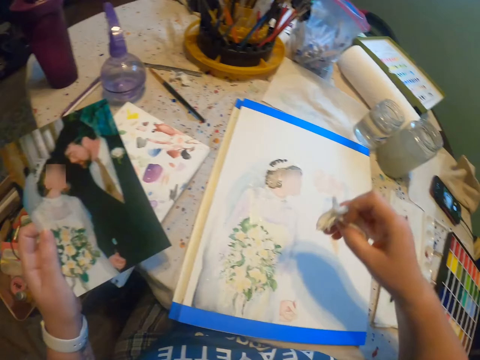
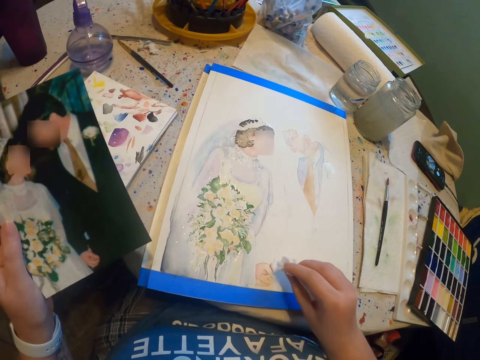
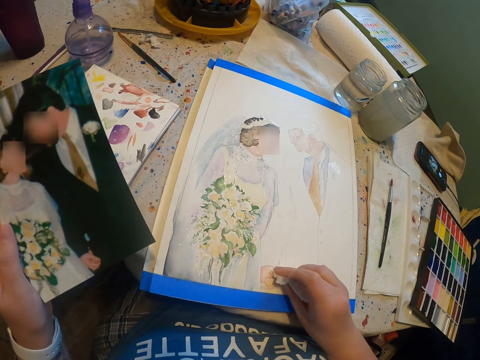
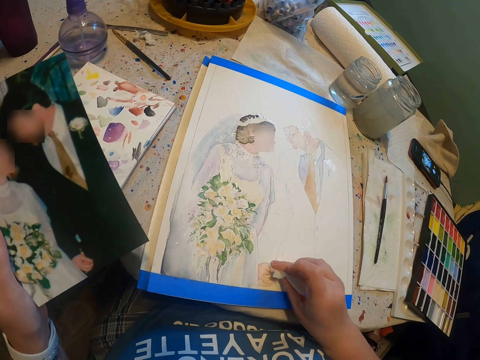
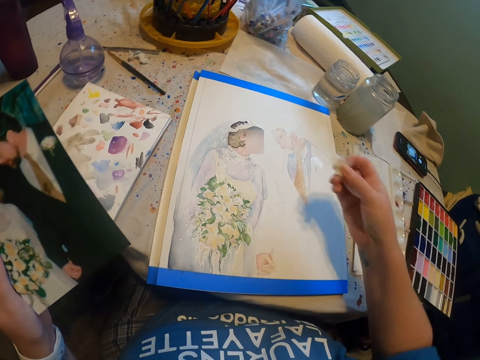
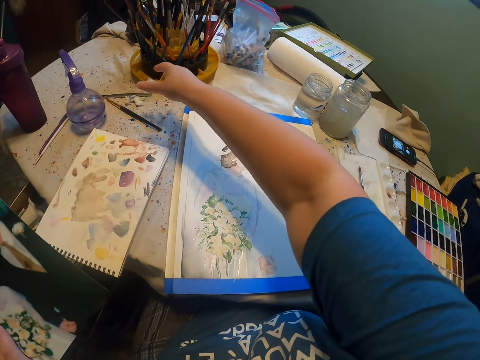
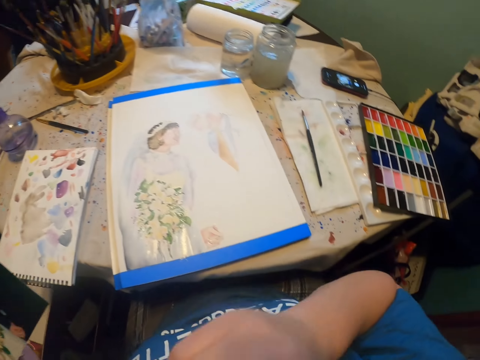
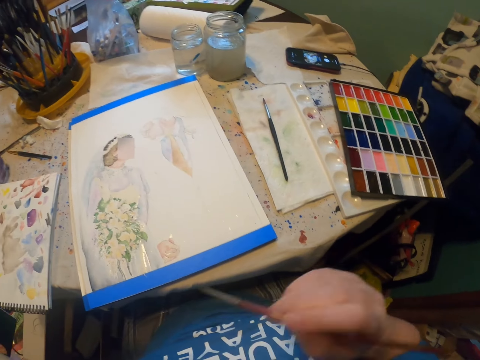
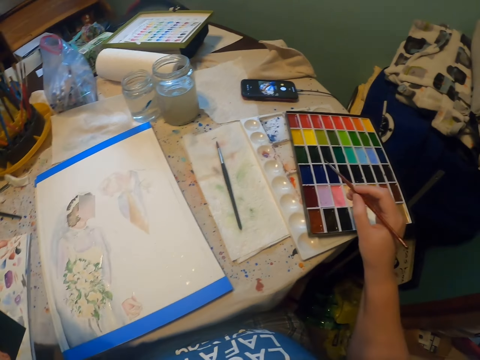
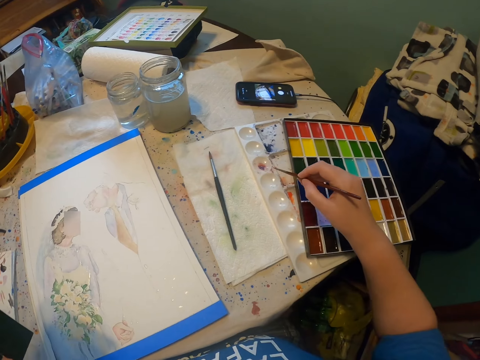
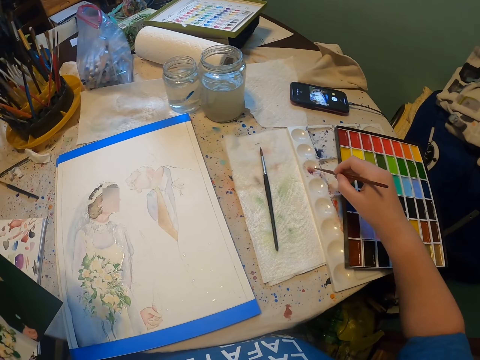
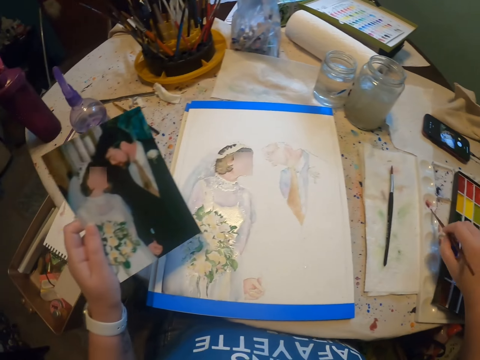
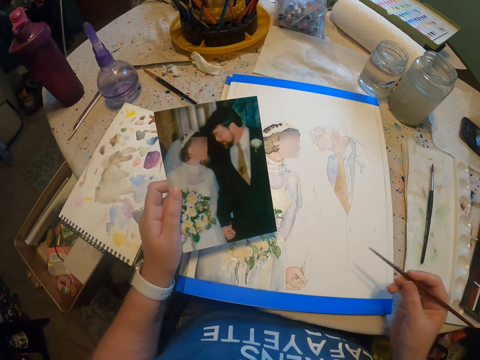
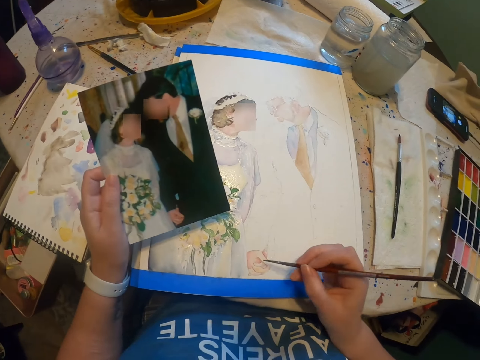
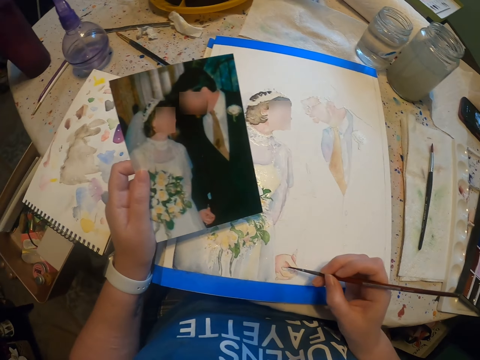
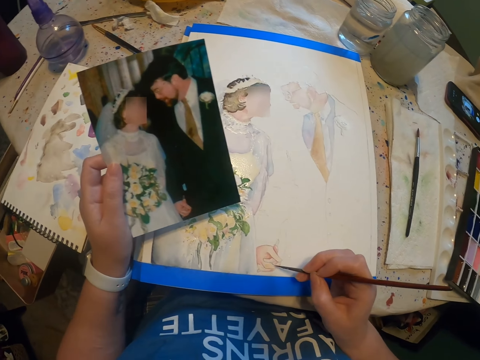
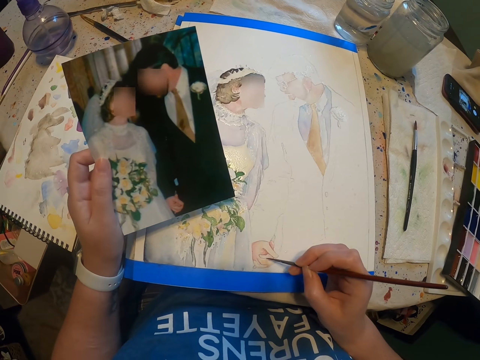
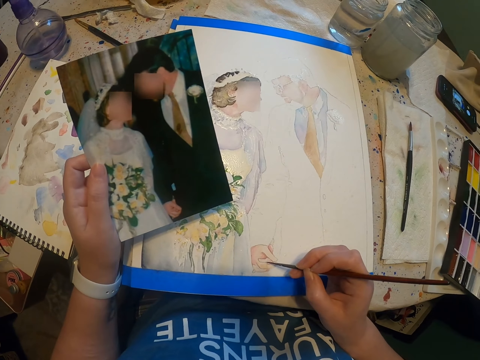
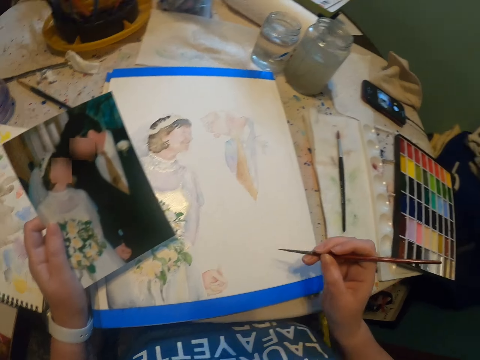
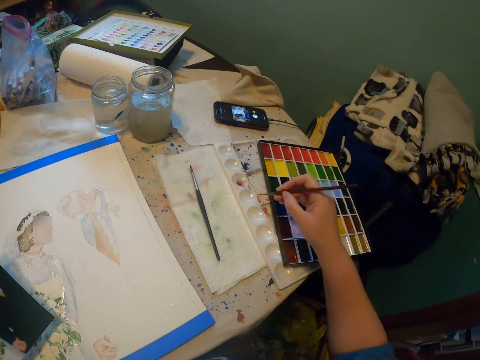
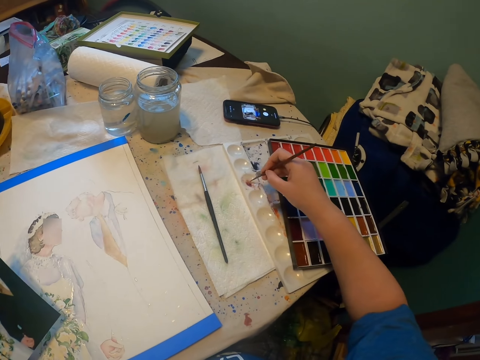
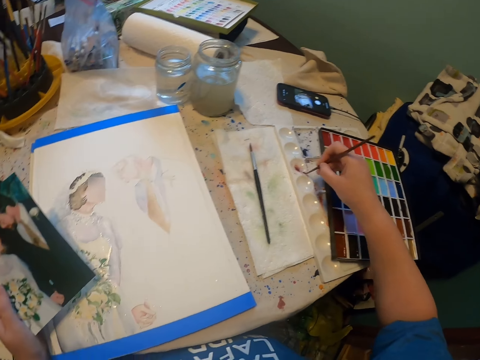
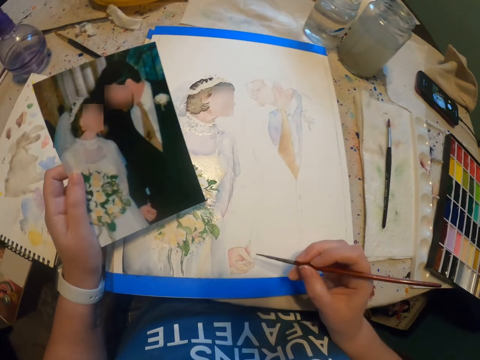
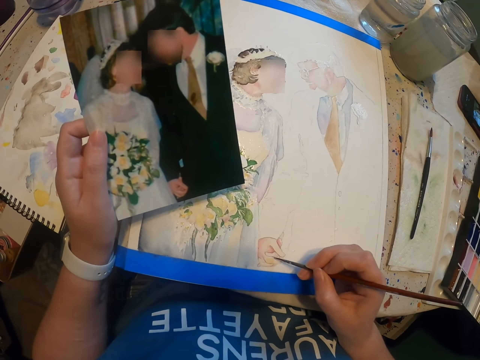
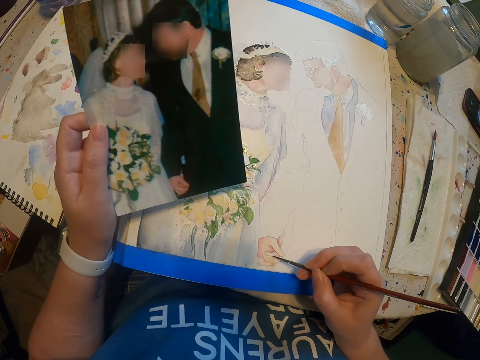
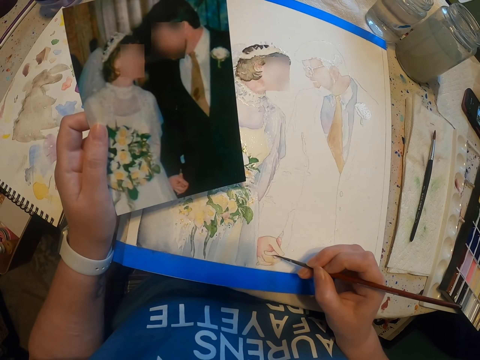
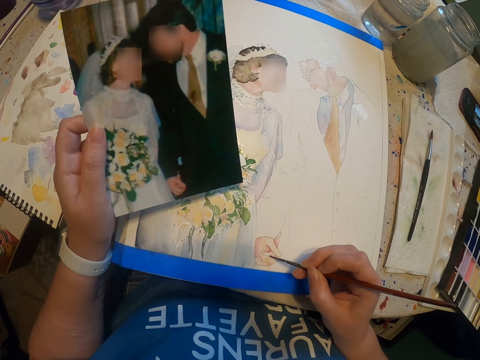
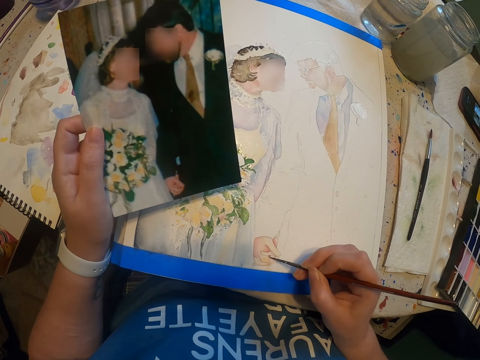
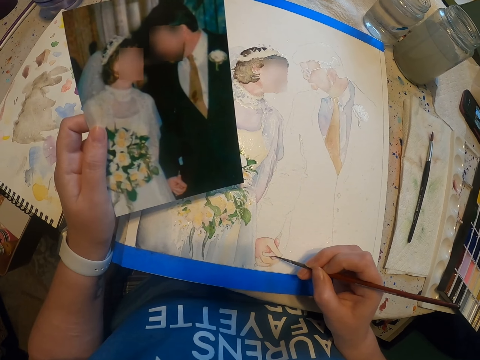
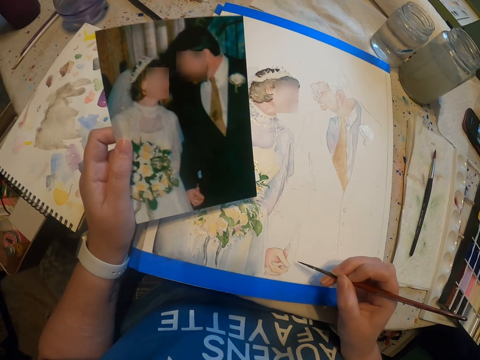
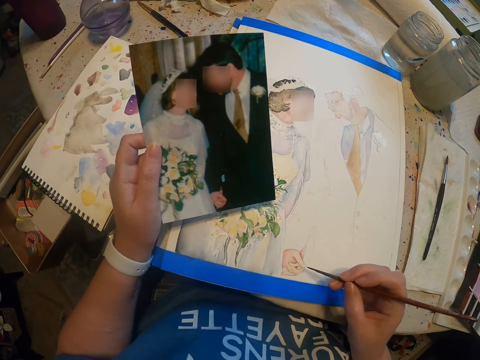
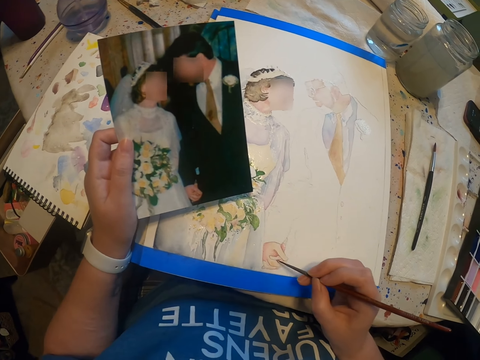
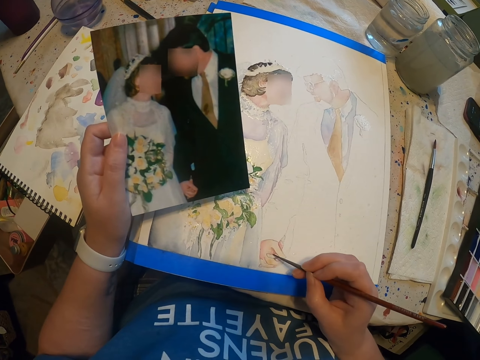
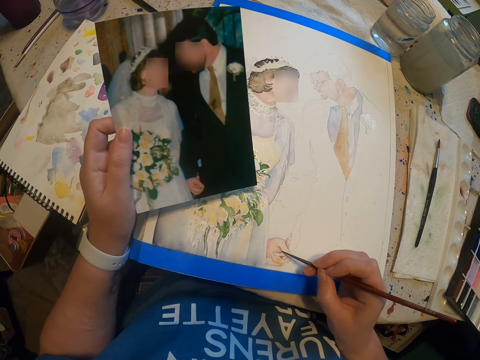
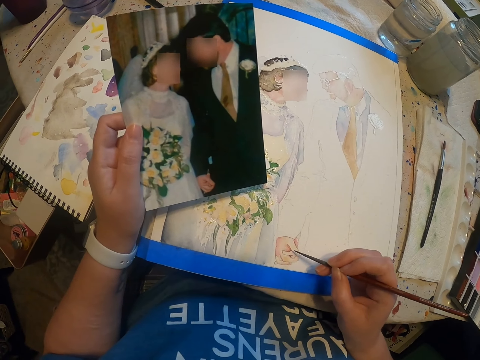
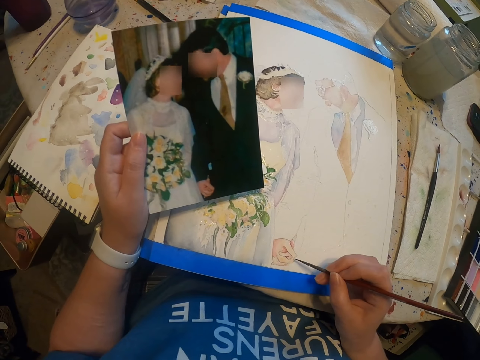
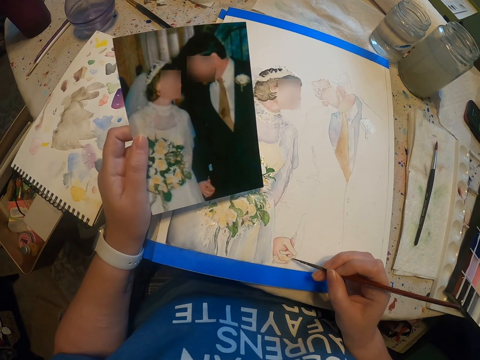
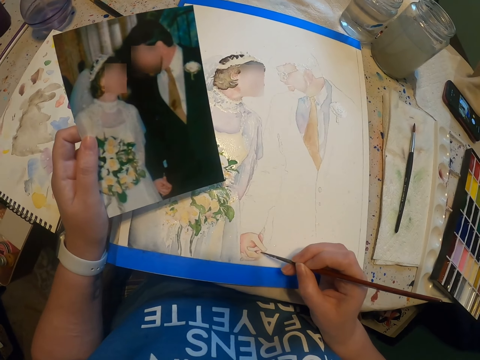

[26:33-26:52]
The camera wearer picks up the tissue paper from the table. They reduce paint from the paint paper, wipe the sketch with the tissue paper and drop the paper on the table. They rub the brush on the paint. They add paint on the paint brush. They paint the sketch with the brush. They add paint on the paint brush. They rub the brush in the paint. They paint the sketch with the brush.

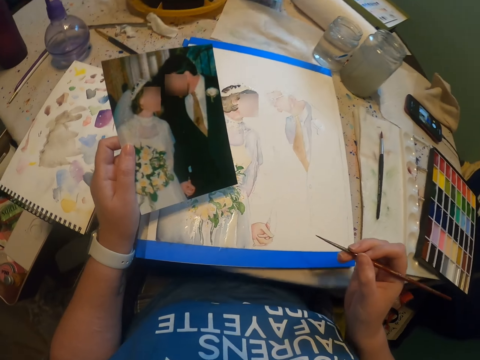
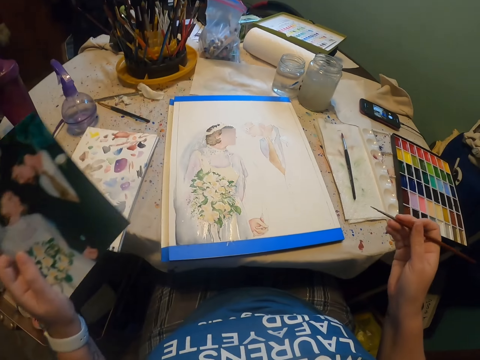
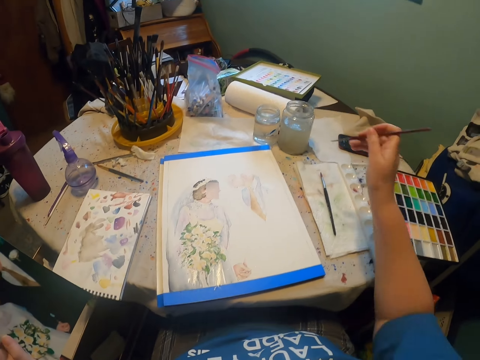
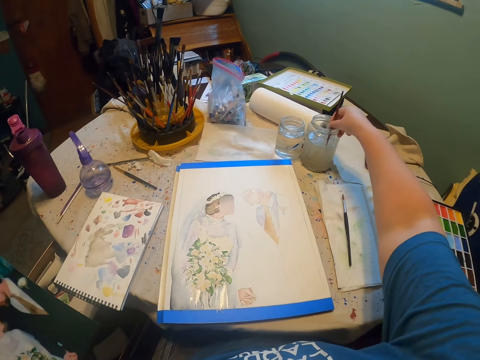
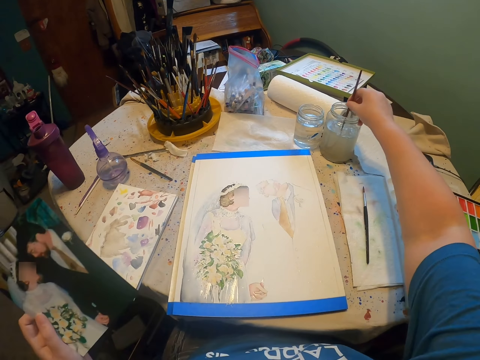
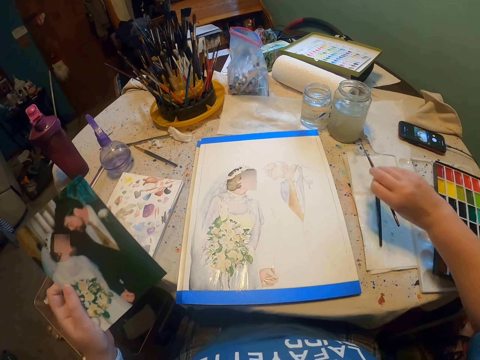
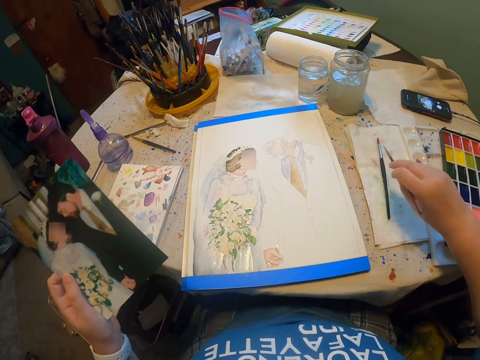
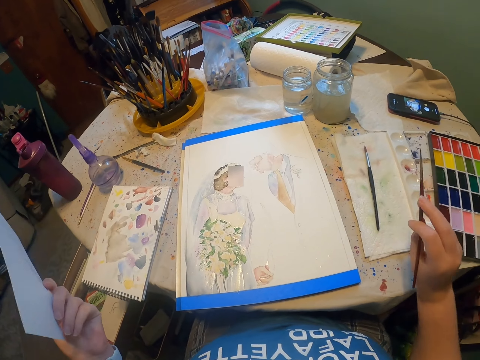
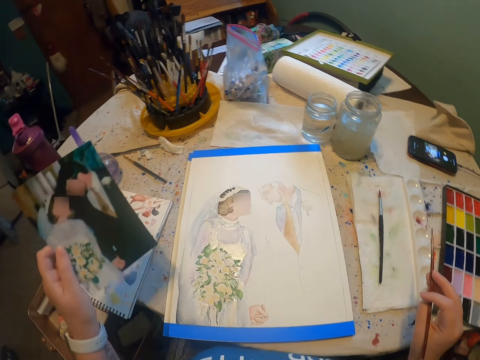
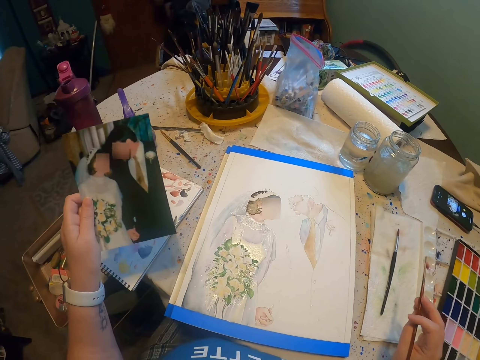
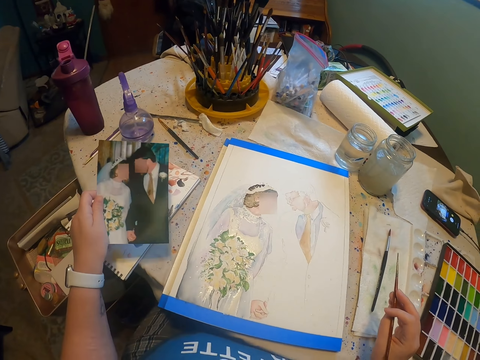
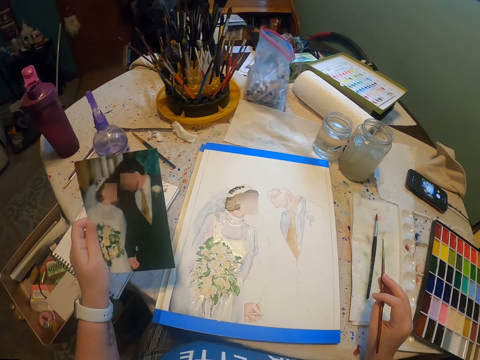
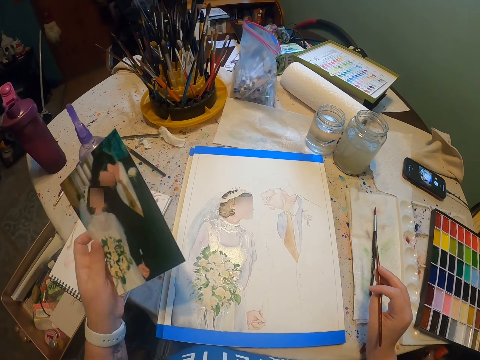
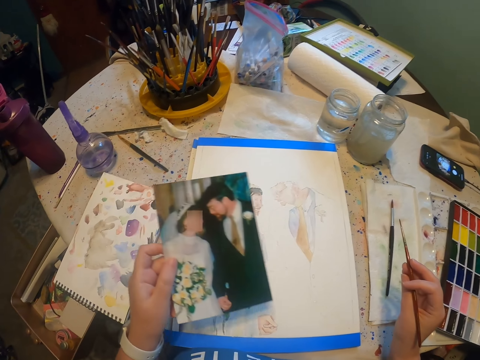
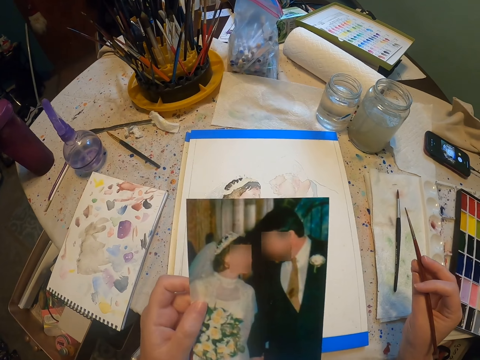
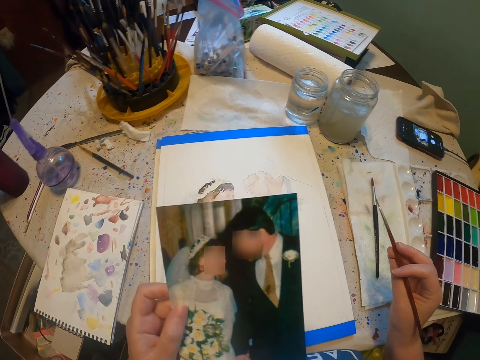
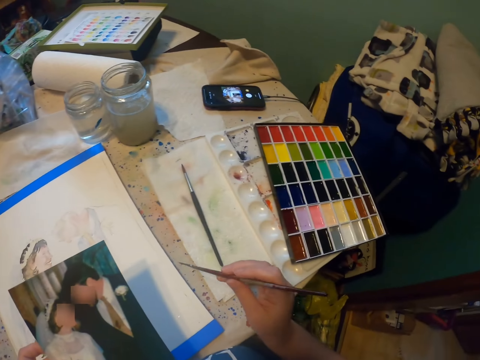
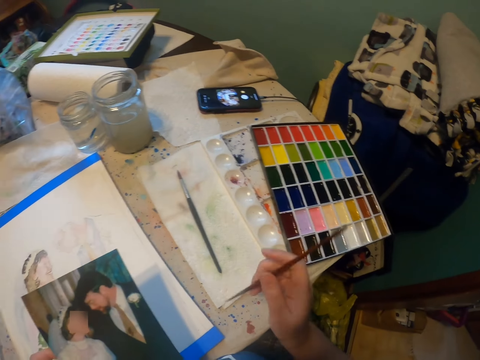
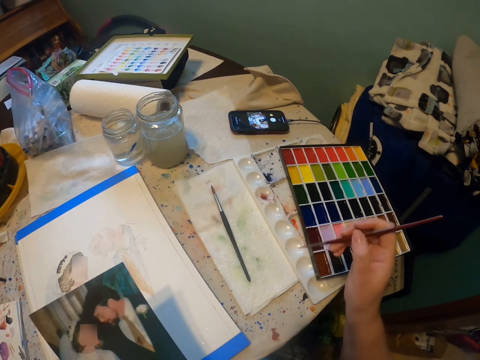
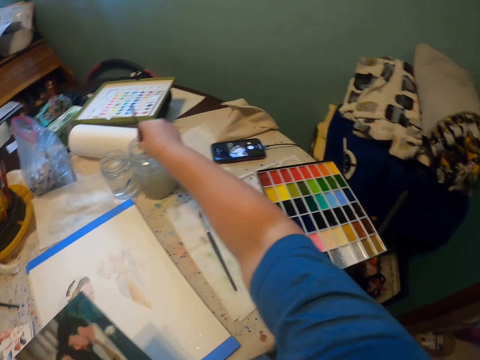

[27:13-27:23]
The camera wearer dips the paint brush in a water color and reduces the paint from the paint brush. They stare at the painting on a paint paper. They look at a picture.
